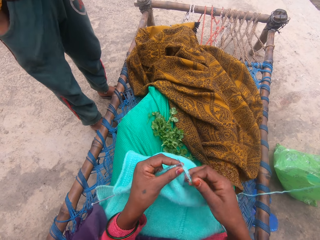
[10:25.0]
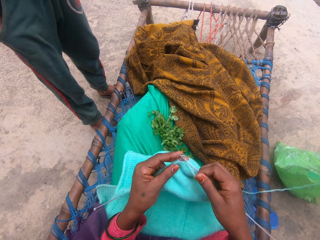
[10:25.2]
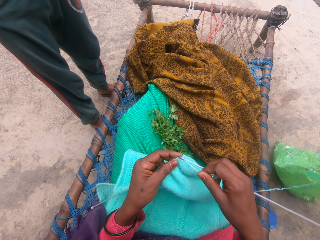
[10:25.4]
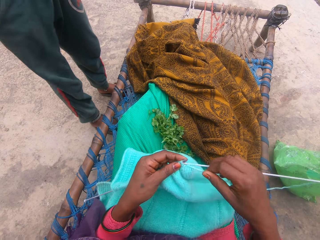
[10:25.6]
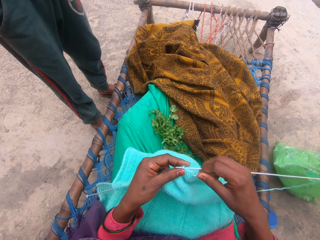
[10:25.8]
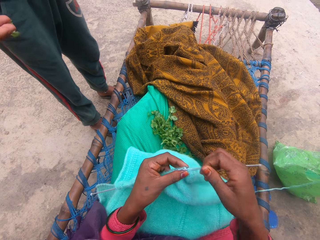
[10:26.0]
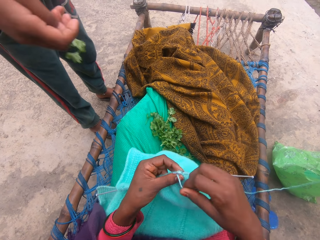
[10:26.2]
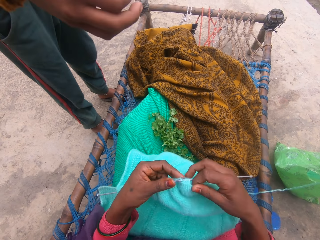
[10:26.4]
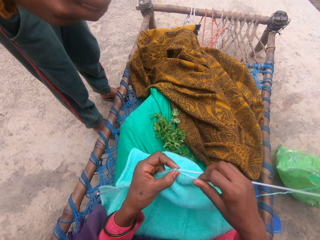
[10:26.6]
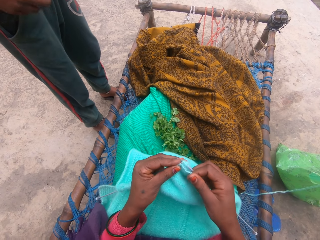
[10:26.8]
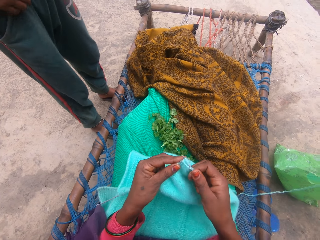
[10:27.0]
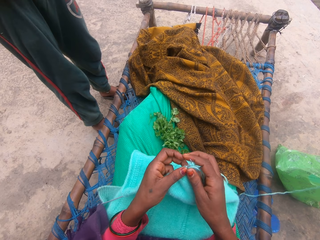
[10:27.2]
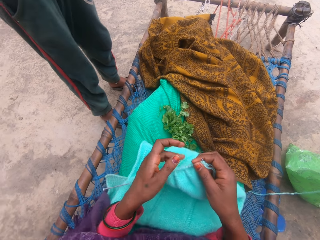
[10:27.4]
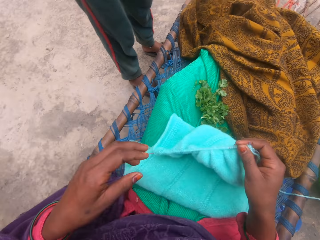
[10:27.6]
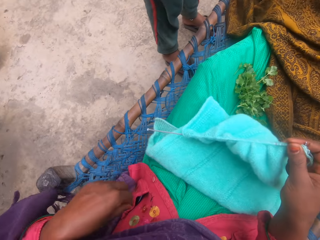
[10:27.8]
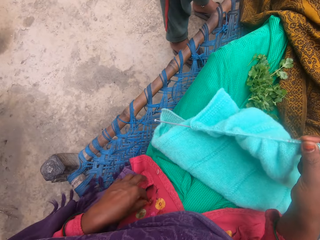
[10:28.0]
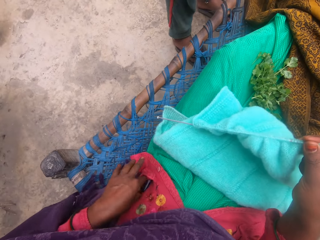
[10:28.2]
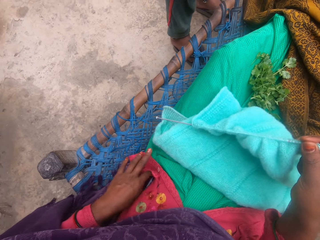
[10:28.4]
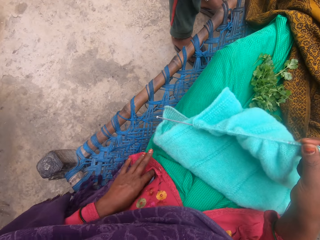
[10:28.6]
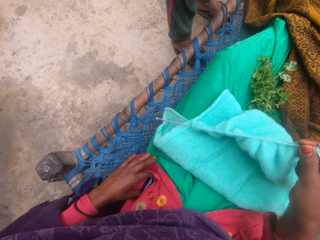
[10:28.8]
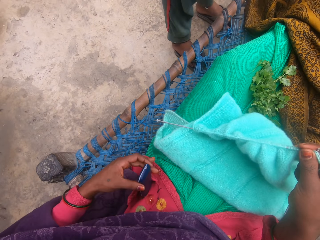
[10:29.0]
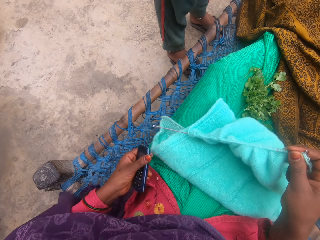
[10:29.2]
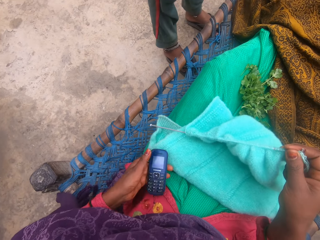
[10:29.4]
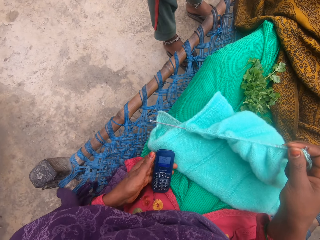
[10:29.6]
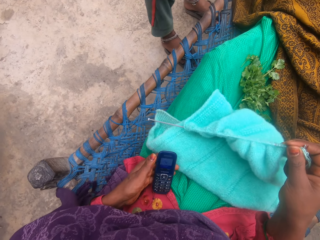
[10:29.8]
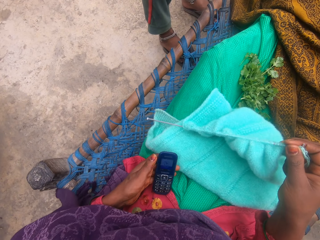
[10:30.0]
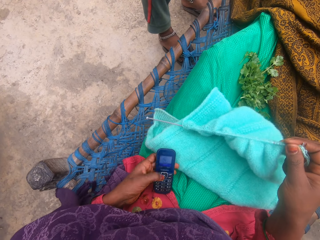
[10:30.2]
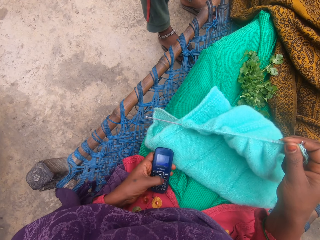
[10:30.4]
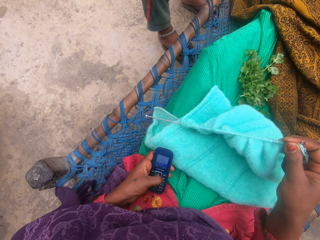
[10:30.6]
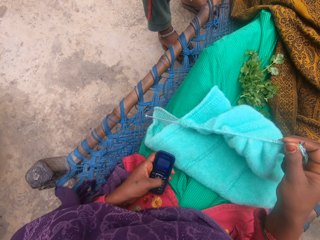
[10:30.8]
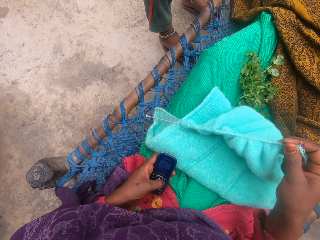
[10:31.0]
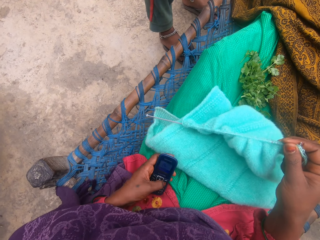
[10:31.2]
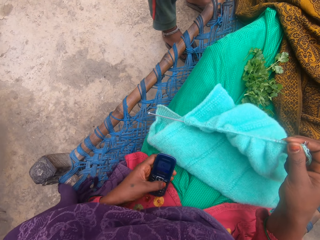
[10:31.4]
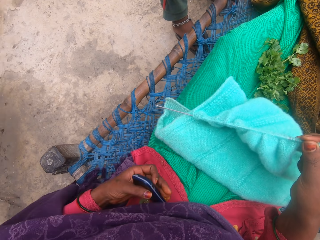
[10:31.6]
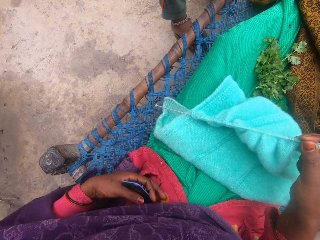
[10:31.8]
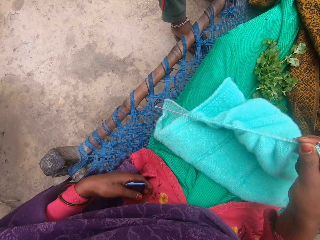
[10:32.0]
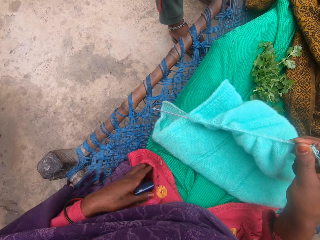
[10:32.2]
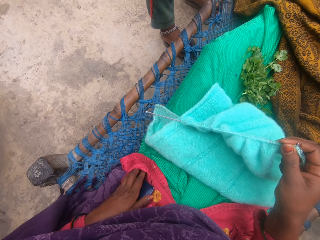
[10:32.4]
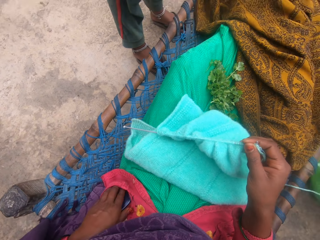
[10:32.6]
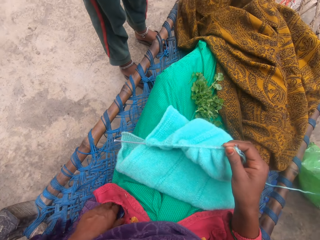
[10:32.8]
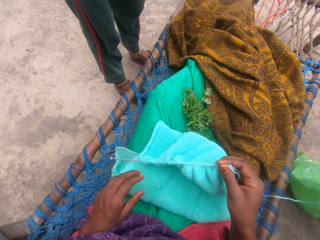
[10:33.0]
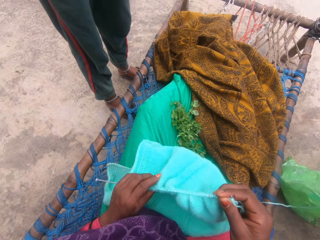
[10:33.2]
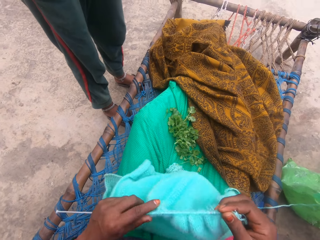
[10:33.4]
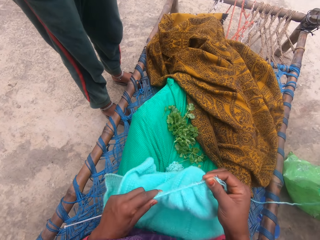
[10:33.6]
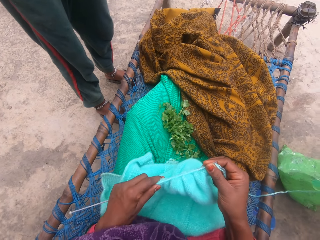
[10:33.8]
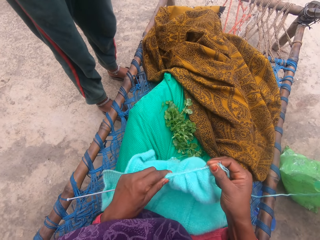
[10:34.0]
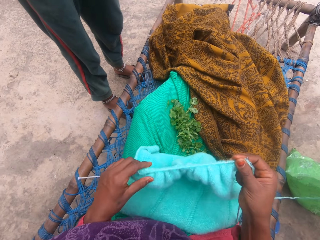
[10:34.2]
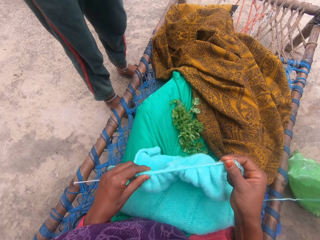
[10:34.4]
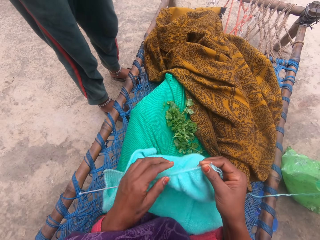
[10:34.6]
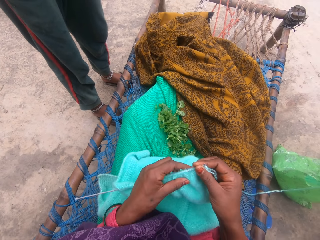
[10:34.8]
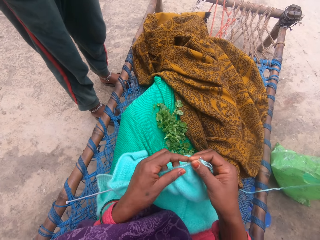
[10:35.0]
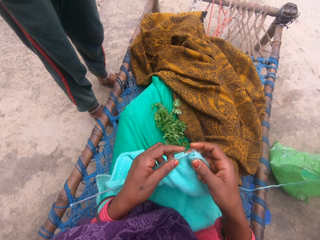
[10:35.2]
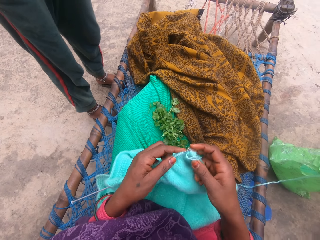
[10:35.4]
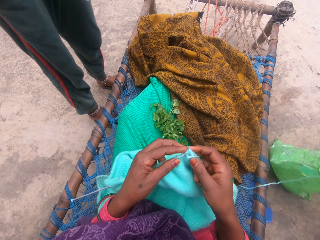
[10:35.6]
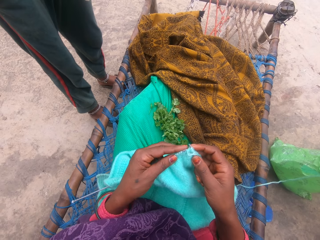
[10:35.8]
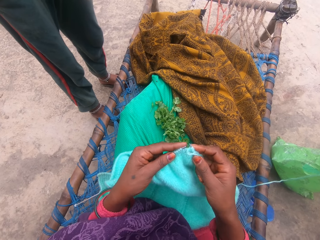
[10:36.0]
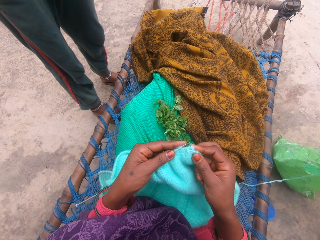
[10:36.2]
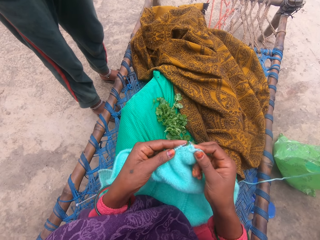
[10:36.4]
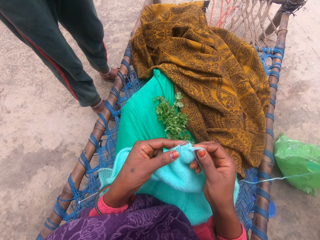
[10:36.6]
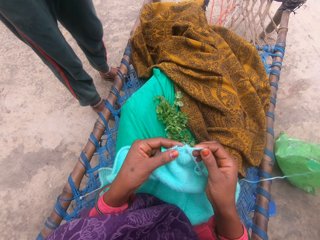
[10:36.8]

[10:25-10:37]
A man picks greens from the pocket and drops greens on the lap of the camera wearer. The camera wearer takes a phone by her side with her left hand. She operates the phone. She places the phone in her cardigan left pocket. She knits yarn with the knitting pins. She adjusts the fabric on the knitting needle or pin.

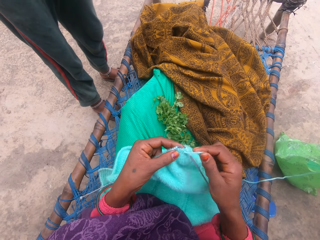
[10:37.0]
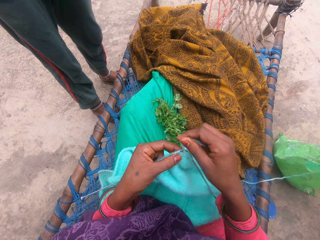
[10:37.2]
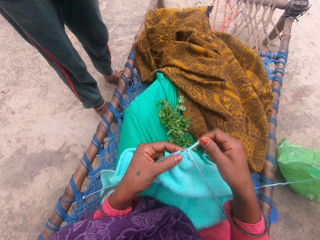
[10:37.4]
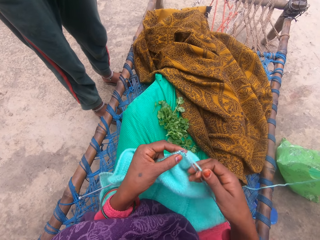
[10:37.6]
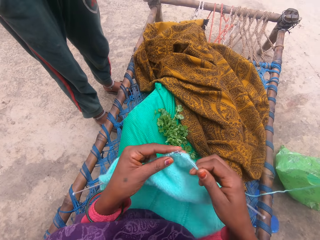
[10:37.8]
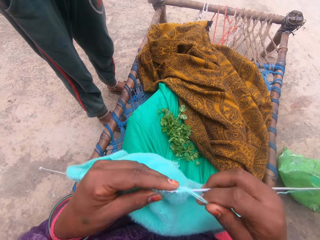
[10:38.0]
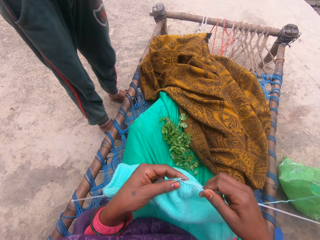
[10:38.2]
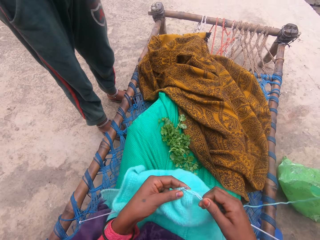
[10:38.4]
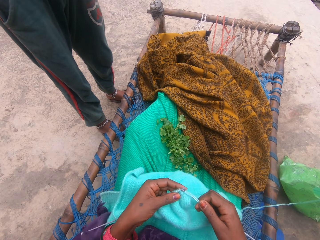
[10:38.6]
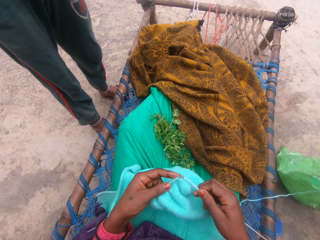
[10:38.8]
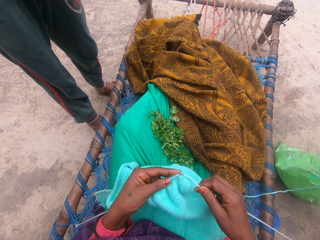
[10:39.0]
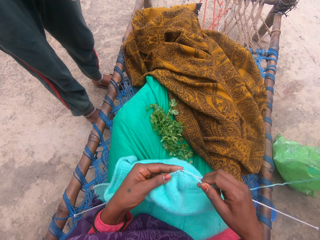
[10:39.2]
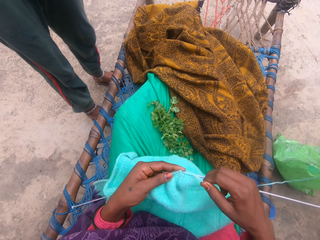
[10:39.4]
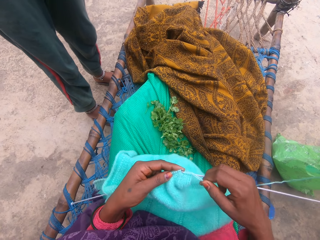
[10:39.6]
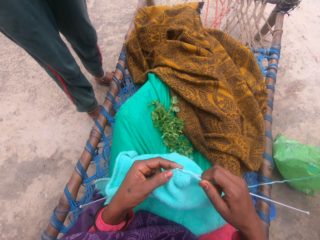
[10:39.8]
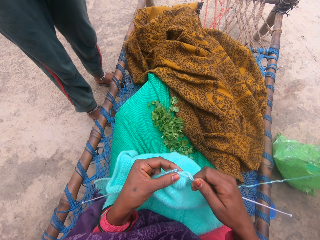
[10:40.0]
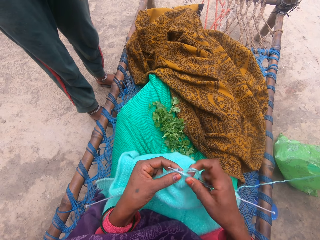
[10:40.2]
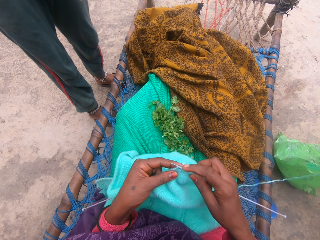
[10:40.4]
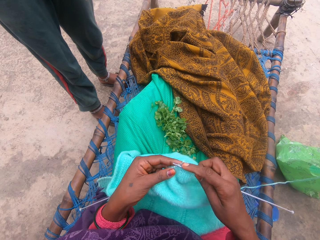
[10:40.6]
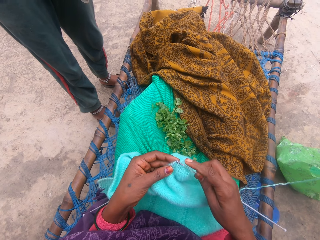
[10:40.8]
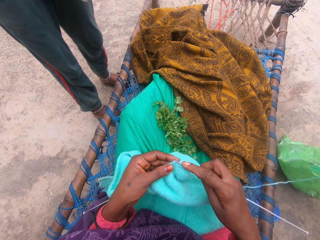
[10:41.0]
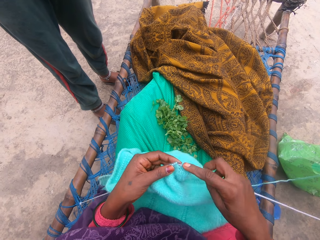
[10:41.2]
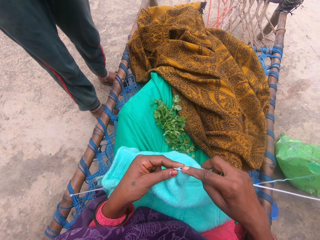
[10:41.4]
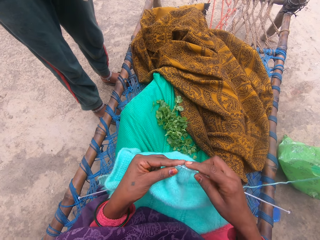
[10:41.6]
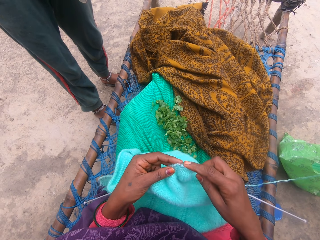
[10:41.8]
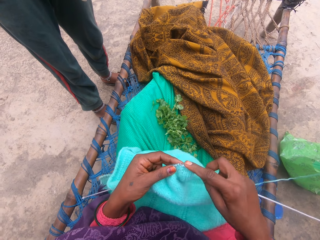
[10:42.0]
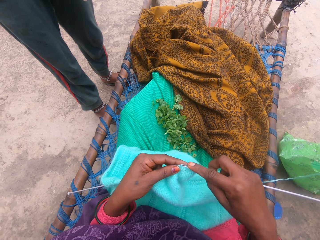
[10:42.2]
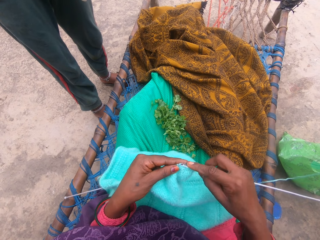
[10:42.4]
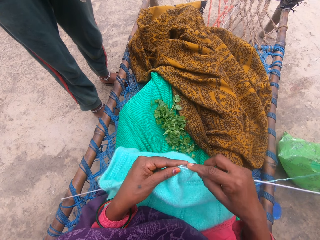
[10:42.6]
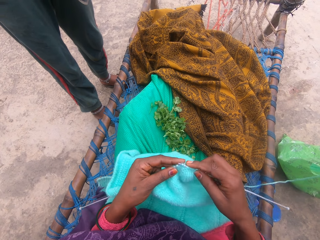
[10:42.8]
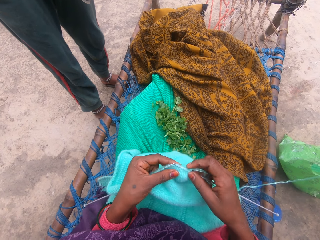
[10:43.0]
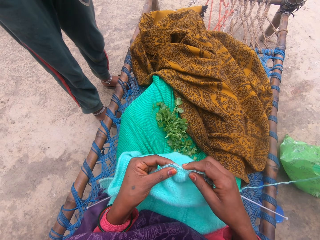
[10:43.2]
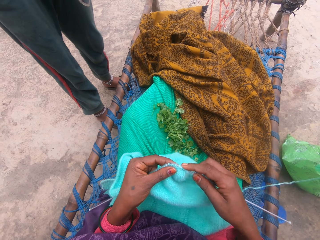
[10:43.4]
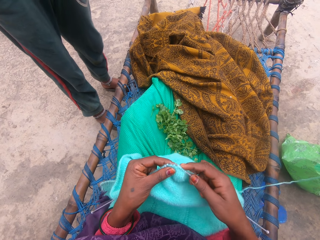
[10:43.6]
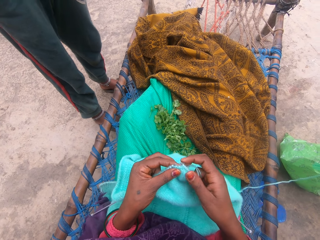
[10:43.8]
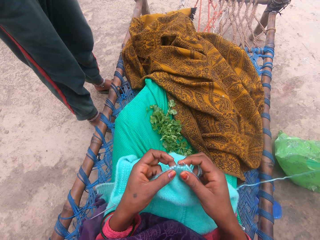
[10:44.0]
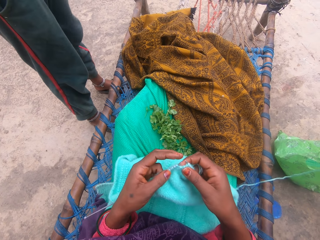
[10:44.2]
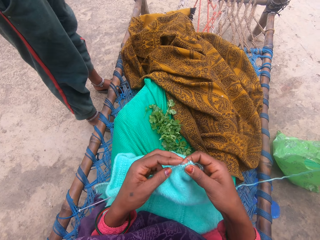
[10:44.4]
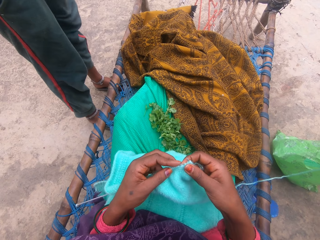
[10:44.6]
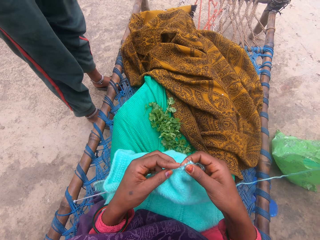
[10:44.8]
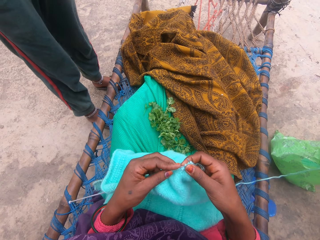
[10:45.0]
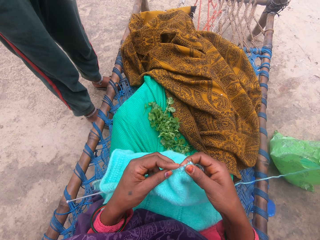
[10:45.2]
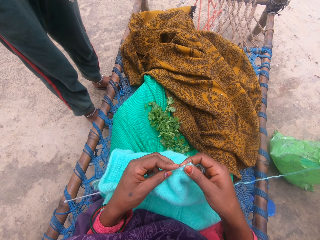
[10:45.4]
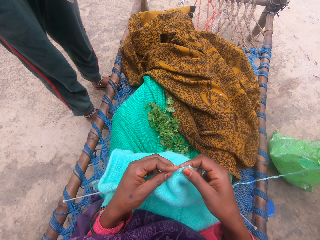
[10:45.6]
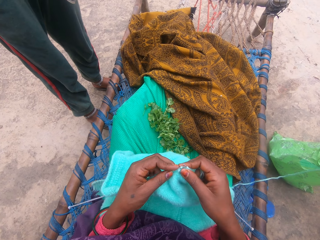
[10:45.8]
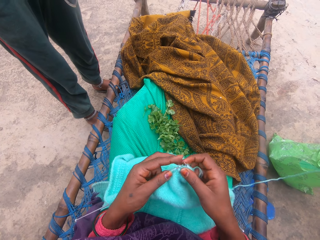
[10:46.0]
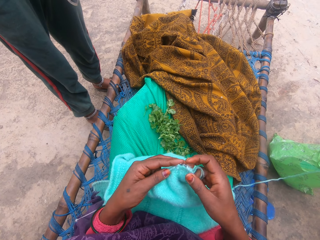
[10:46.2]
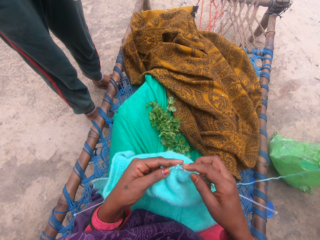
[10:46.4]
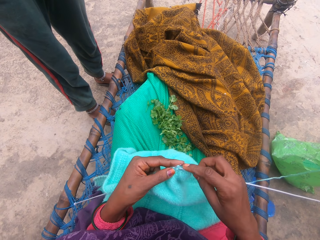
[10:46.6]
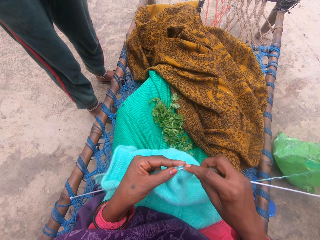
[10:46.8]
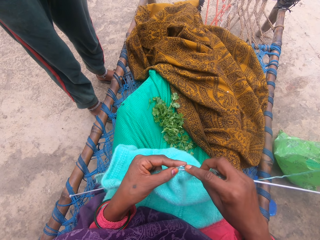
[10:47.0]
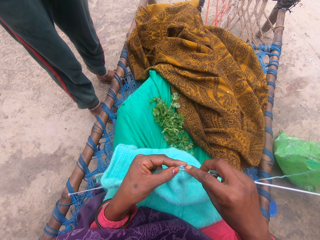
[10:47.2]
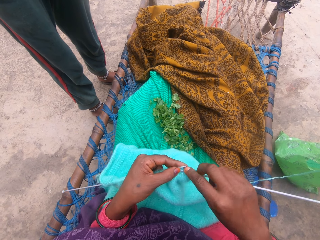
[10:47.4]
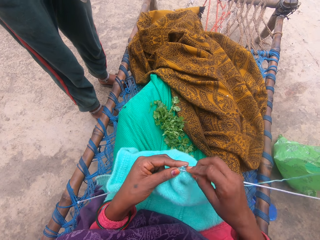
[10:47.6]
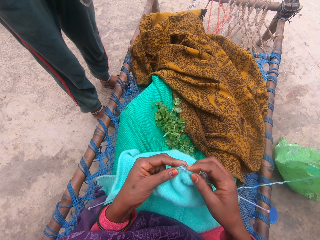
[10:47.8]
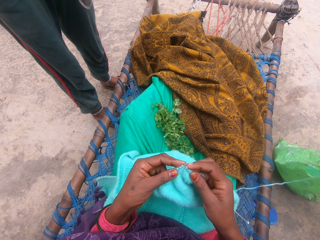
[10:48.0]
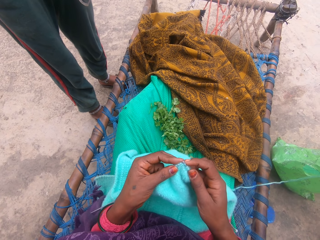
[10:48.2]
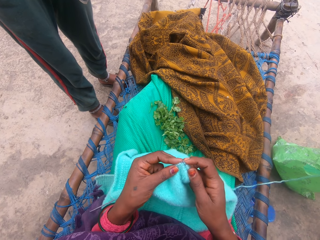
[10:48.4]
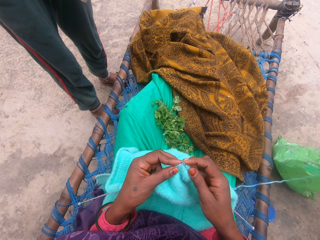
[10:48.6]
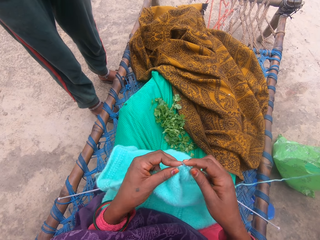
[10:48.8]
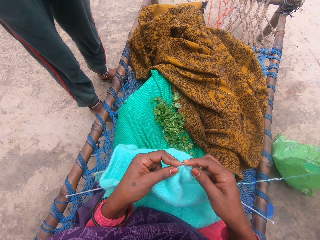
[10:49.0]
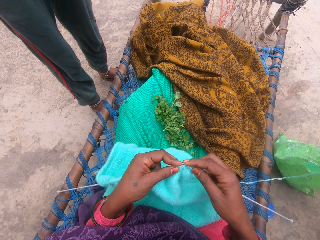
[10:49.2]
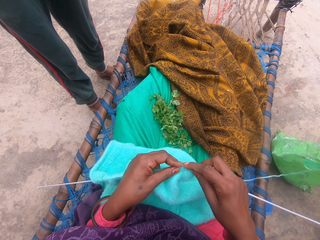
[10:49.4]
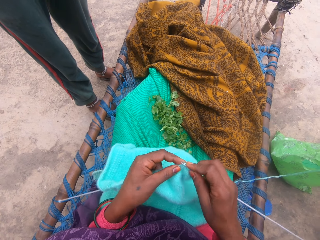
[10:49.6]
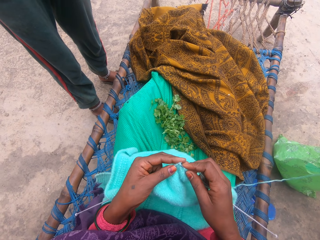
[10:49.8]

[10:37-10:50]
The camera wearer lifts the fabric. They knit the fabric.
